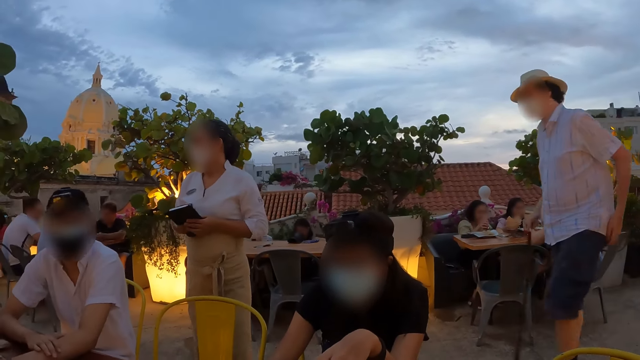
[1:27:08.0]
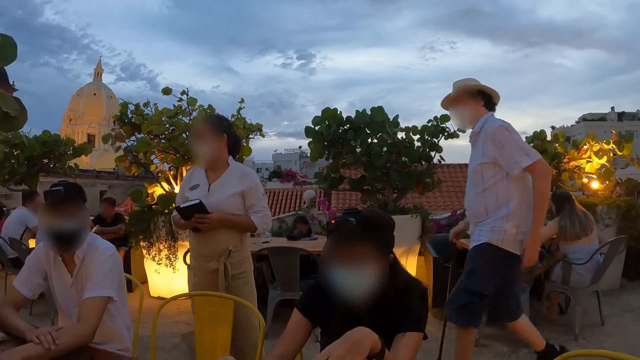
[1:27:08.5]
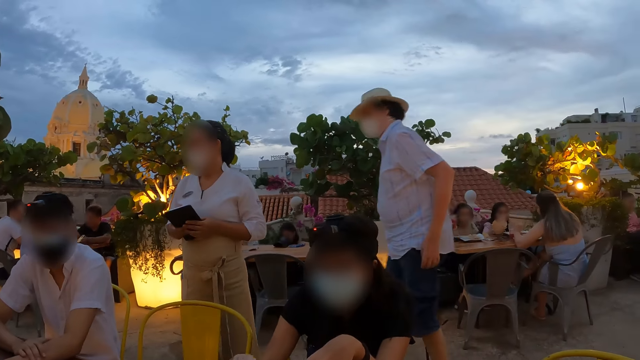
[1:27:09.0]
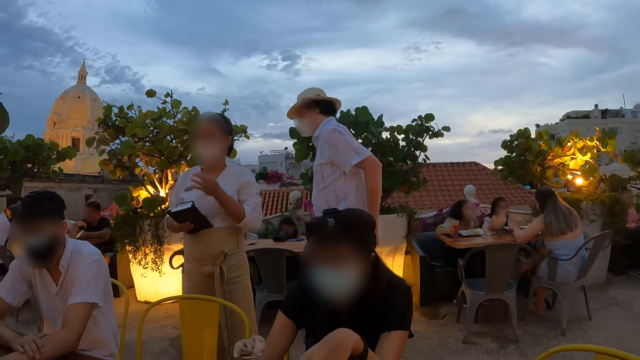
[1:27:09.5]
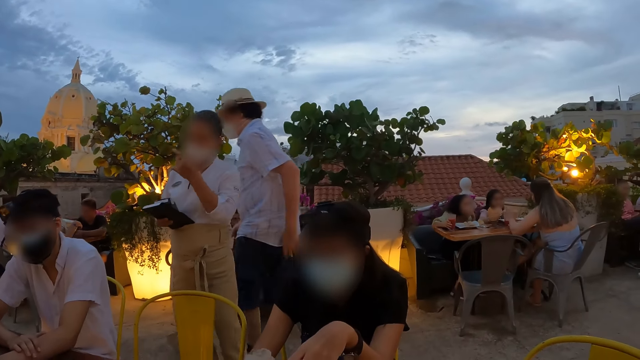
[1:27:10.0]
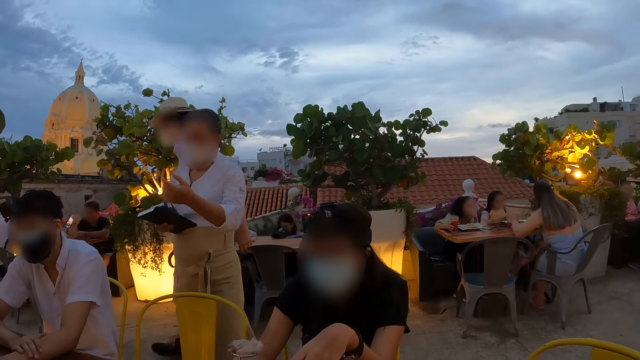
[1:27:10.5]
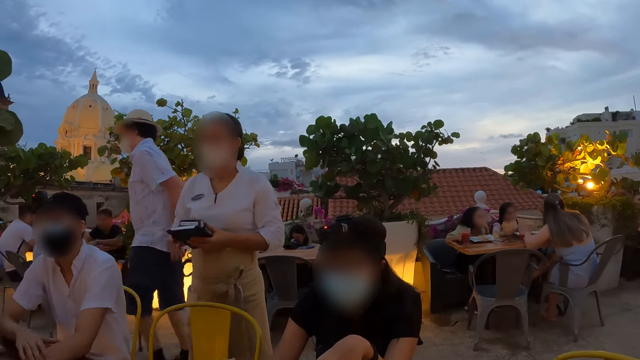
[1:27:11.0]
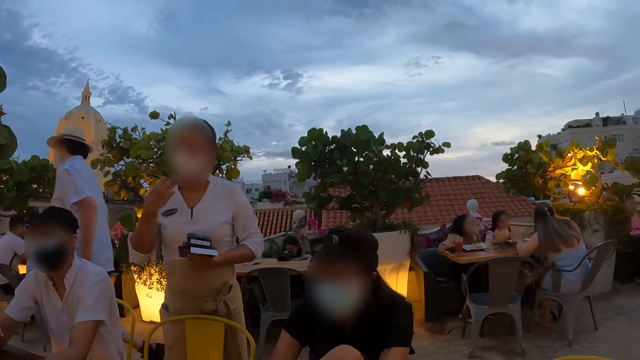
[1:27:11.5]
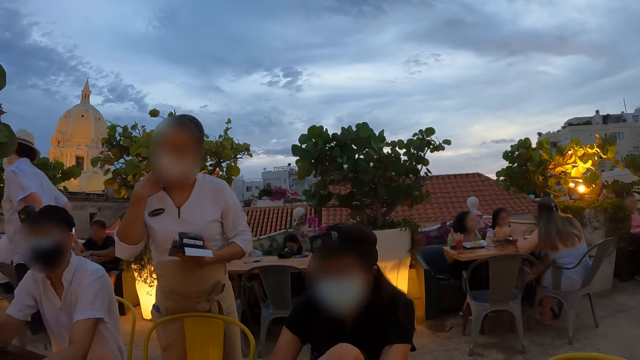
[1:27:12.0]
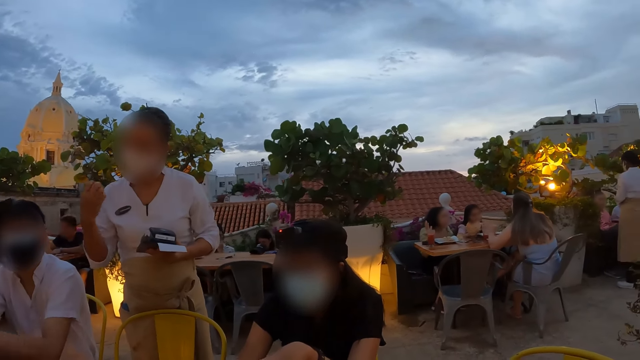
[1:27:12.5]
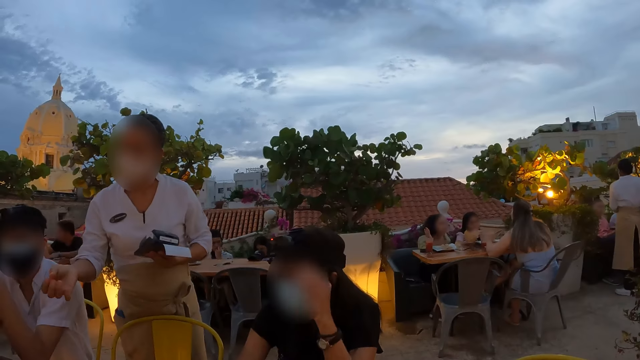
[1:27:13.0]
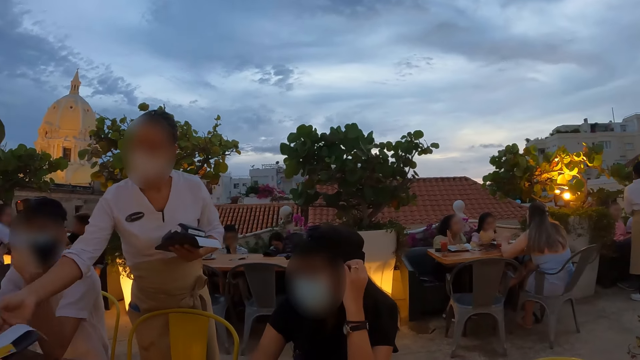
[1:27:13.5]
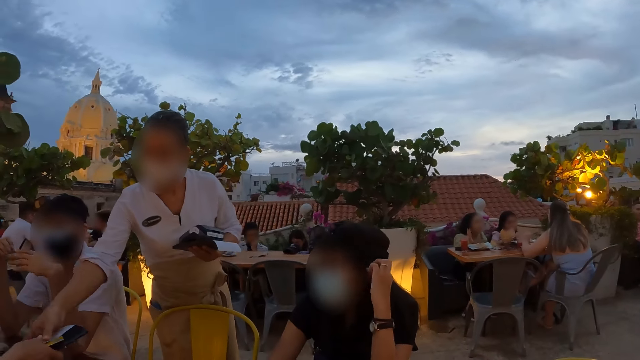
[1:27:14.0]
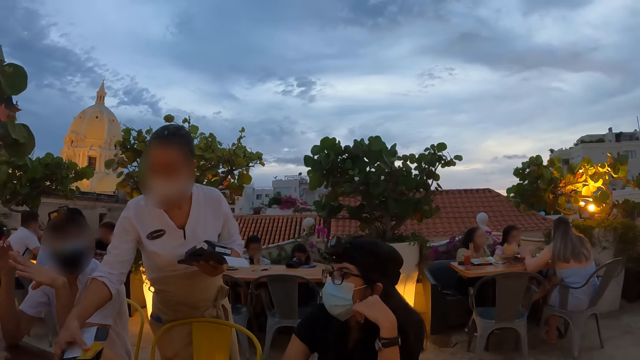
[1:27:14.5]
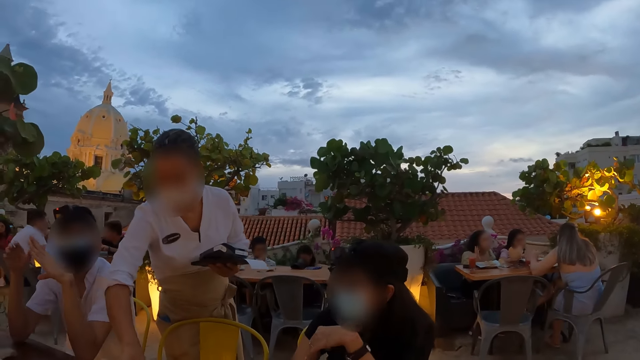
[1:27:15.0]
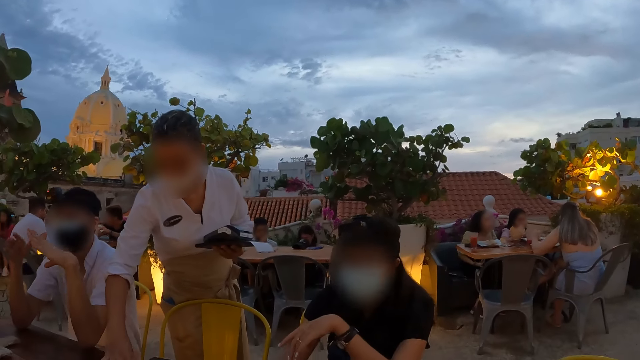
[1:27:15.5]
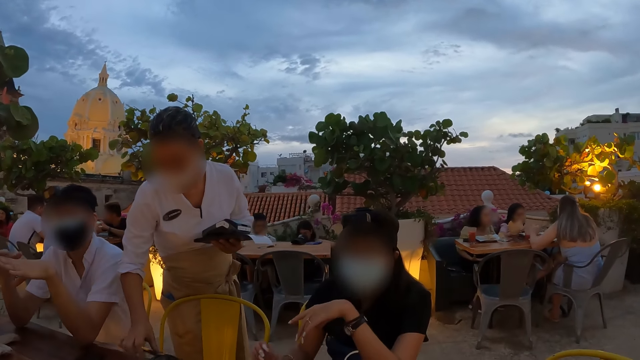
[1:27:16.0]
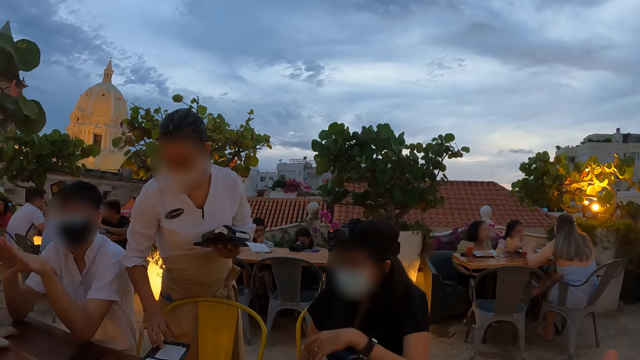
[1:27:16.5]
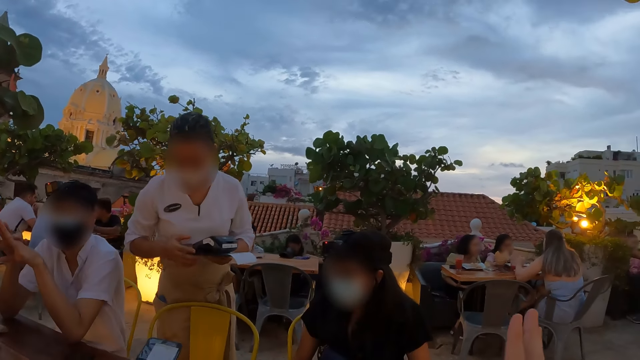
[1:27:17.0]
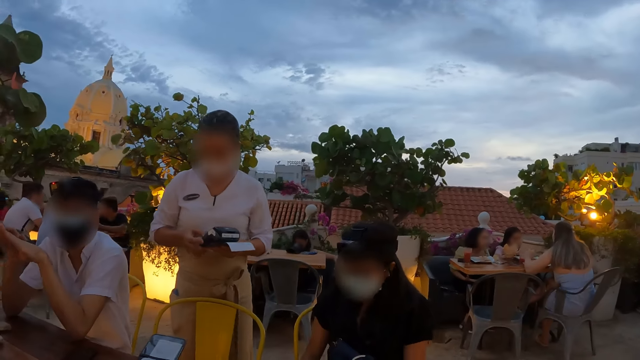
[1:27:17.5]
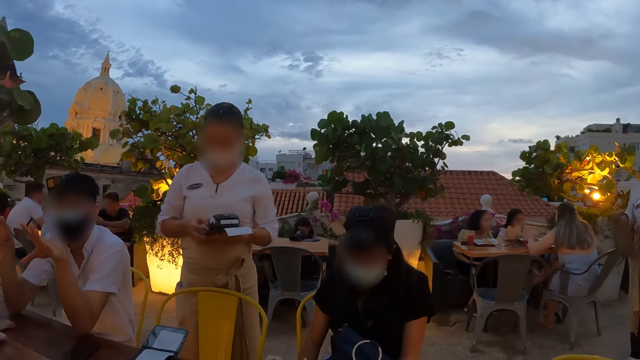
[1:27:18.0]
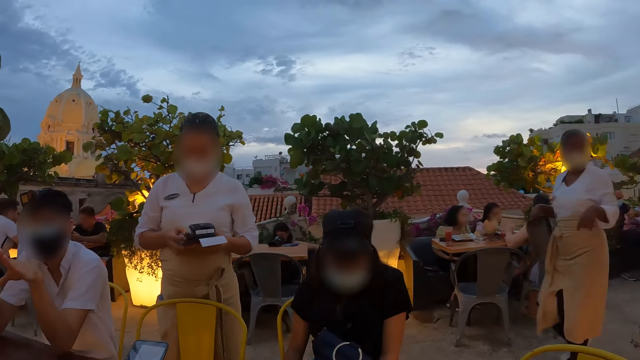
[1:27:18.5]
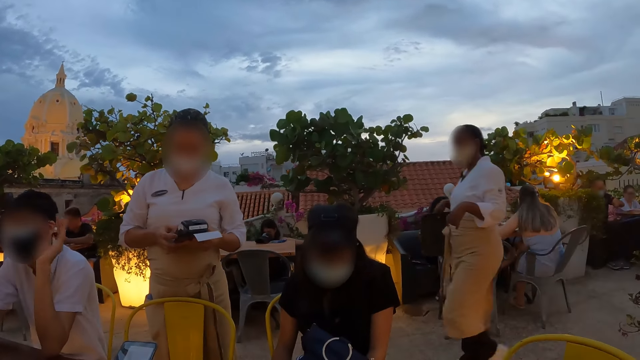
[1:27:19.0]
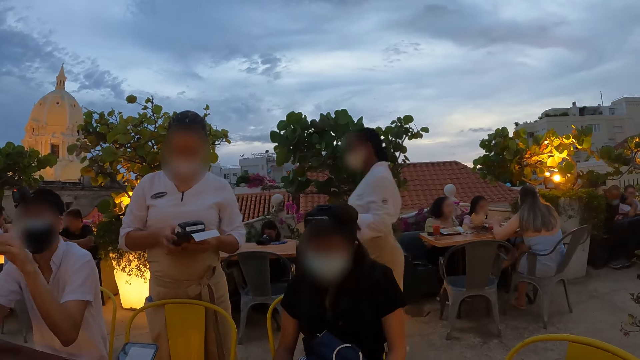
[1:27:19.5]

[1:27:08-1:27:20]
The camera wearer browses a phone. The waitress passes the bill holder from her right hand to her left hand. The waitress passes the POS system from her right hand to her left hand. The waitress takes the bill holder from the woman with her right hand. The waitress drops the bill holder on the table with her right hand. The waitress adjusts the bill holder on the table with her right hand. The waitress operates the POS system with both hands.

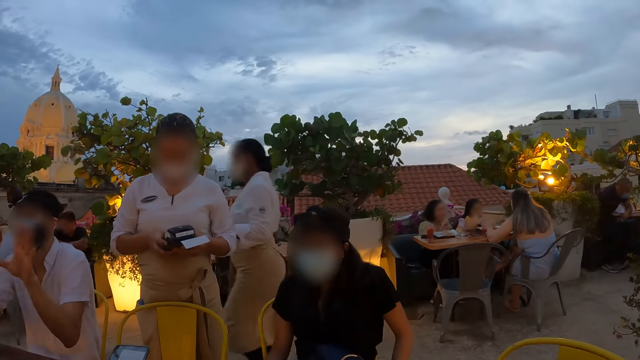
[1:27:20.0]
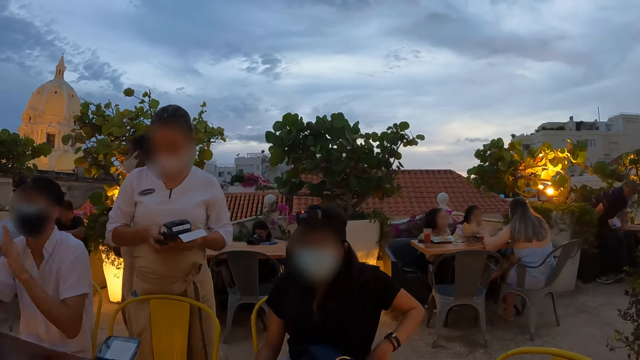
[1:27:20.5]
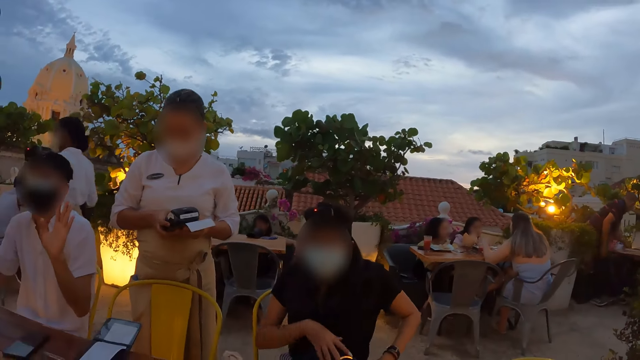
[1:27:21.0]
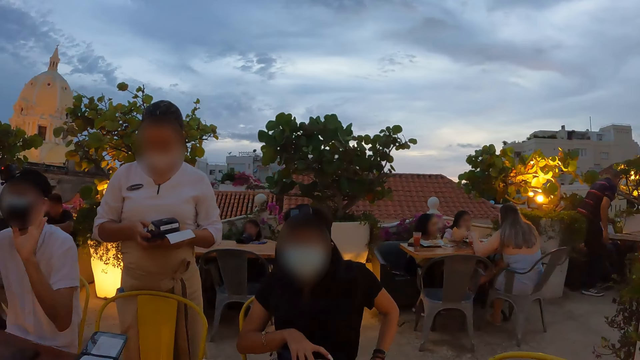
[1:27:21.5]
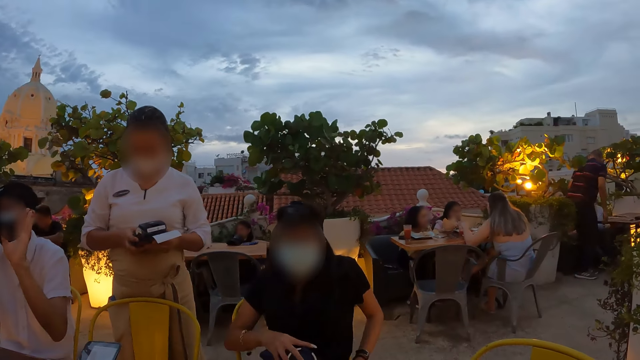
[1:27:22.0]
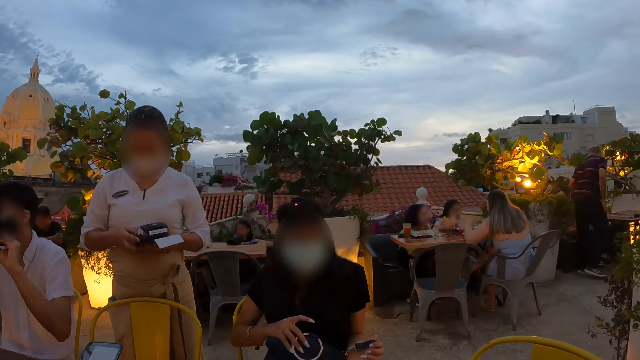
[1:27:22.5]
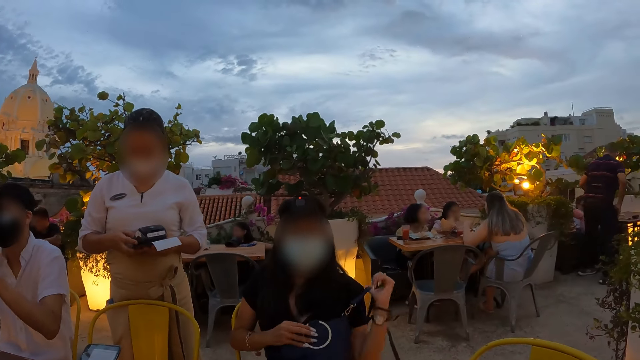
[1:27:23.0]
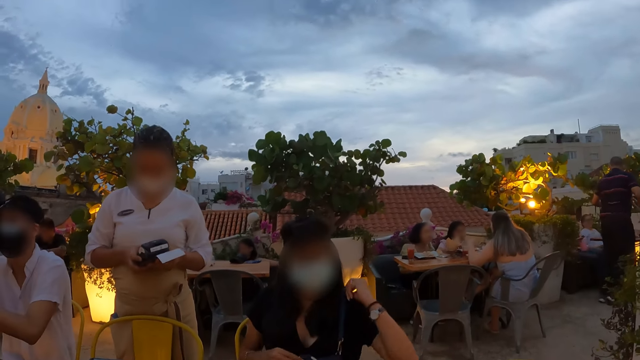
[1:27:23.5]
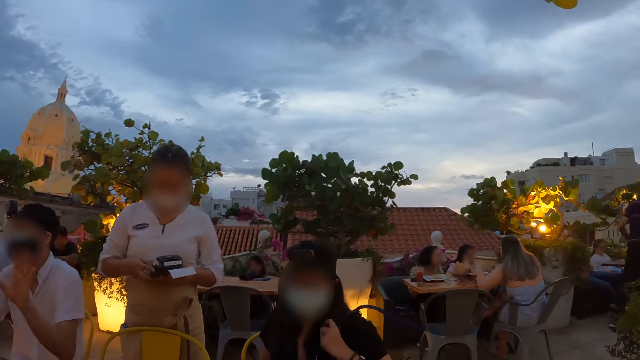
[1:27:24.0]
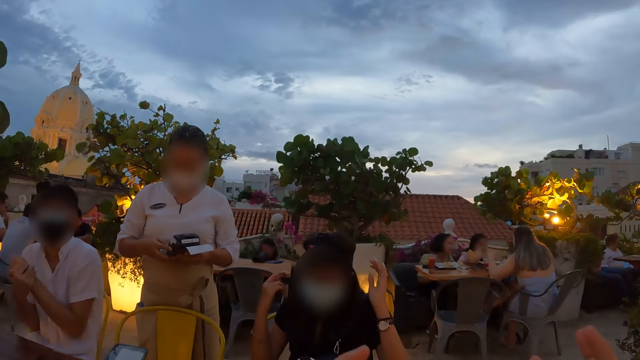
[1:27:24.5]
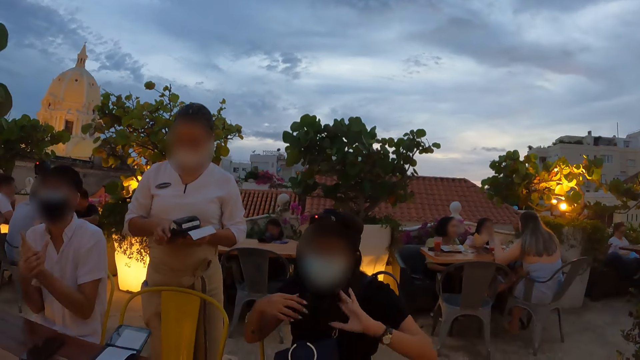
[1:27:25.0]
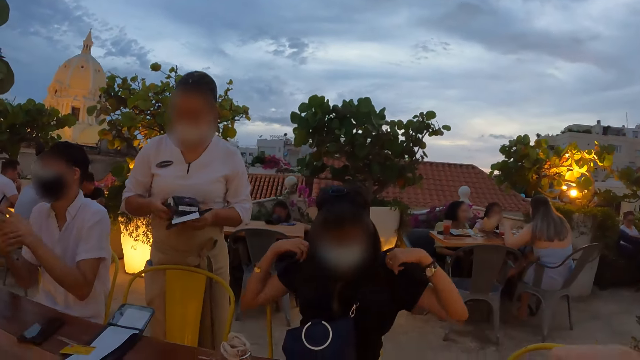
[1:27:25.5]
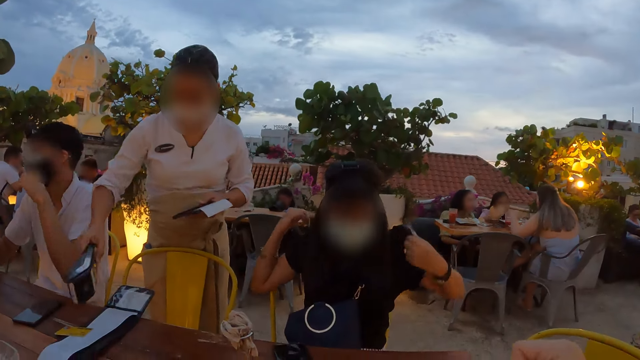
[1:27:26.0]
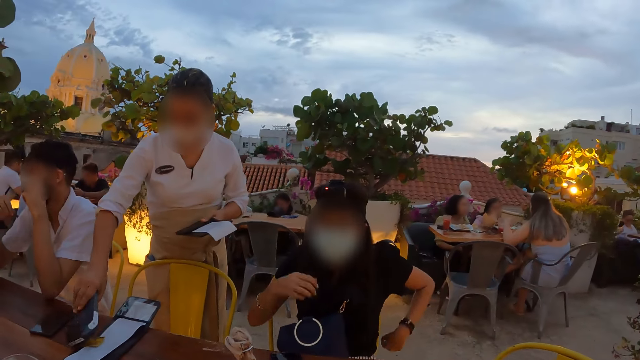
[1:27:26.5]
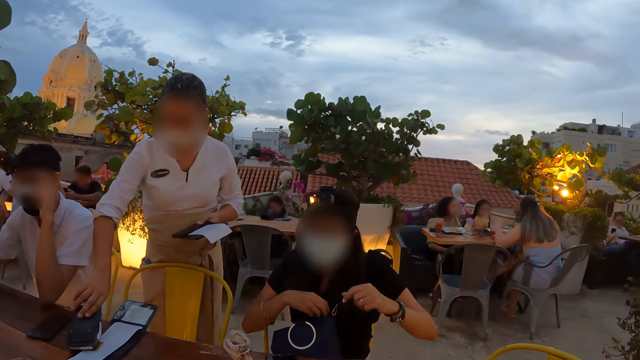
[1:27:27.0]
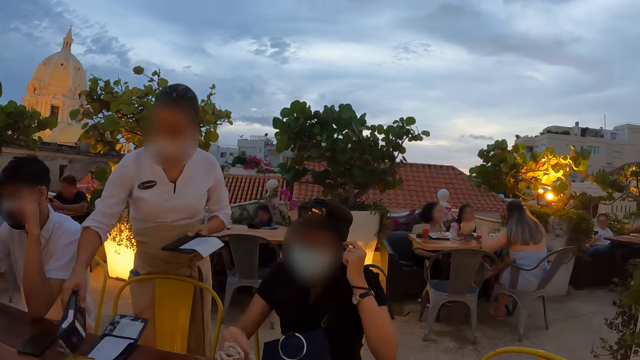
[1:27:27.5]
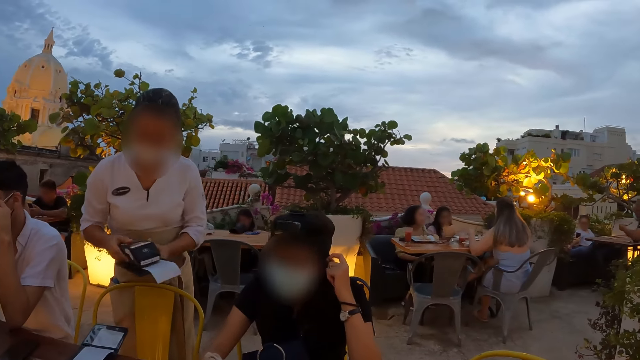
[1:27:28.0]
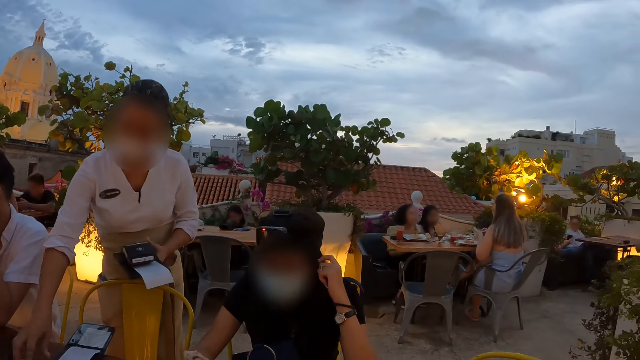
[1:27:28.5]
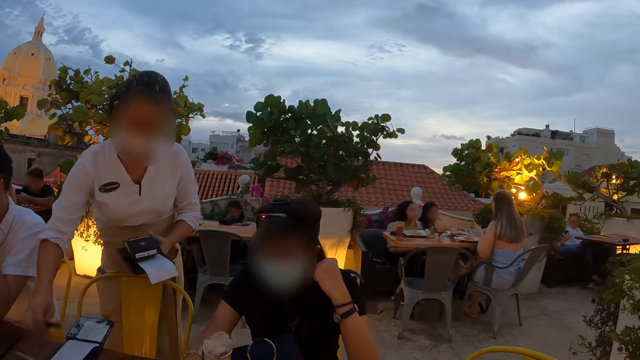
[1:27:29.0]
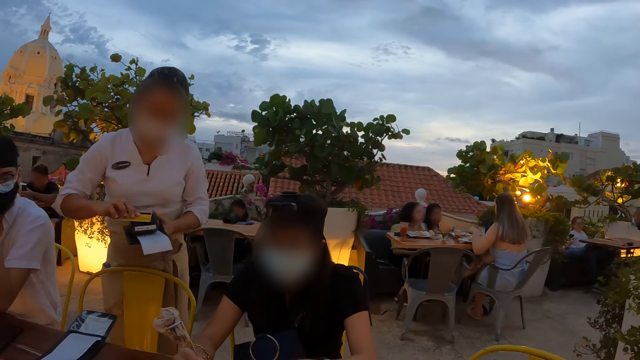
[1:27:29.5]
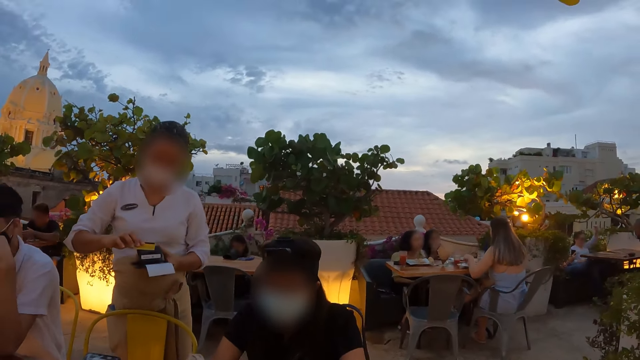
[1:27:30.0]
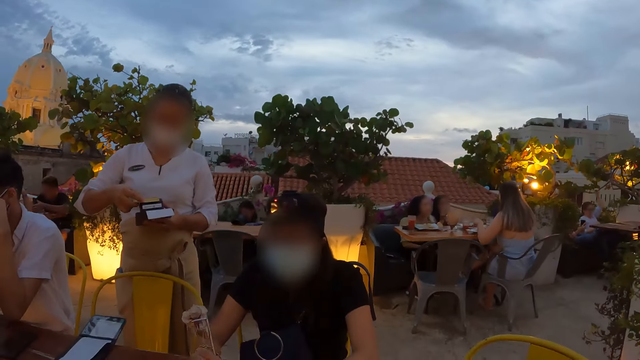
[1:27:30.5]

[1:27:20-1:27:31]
The woman picks up a bag from her lap with both hands. The woman places the bag strap on her shoulder with her left hand. The woman adjusts her hair with both hands. The woman adjusts her shirt with both hands. The waitress reads a credit card on the bill holder on the table with the POS system in her right hand. The woman picks up the flower from the table with her right hand. The waitress places the POS system on the bill holder in her left hand with her right hand. The woman plays with the flower with her right hand. The waitress picks up the credit card from the bill holder on the table with her right hand. The waitress reads the credit card in her right hand with the POS system in her left hand.
